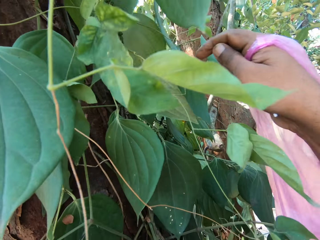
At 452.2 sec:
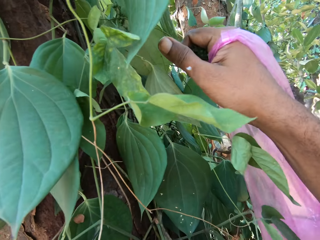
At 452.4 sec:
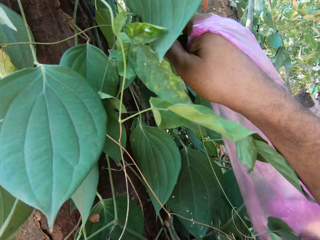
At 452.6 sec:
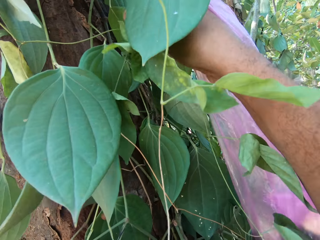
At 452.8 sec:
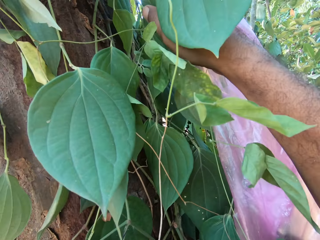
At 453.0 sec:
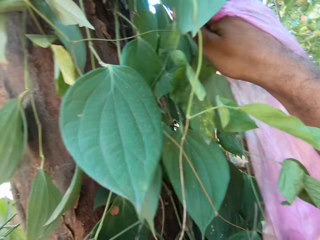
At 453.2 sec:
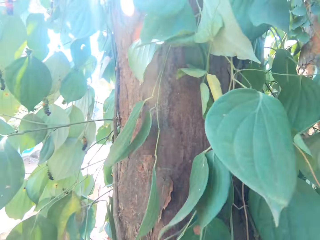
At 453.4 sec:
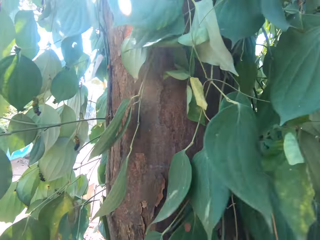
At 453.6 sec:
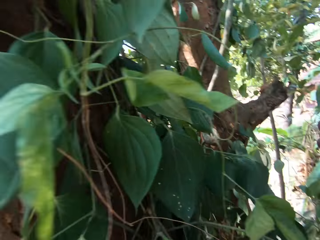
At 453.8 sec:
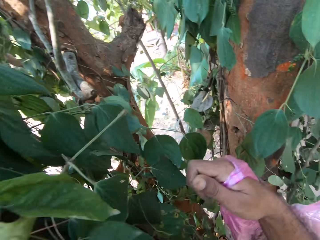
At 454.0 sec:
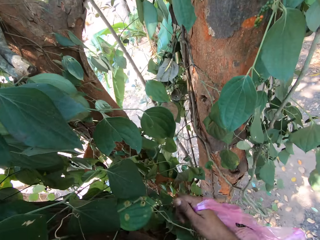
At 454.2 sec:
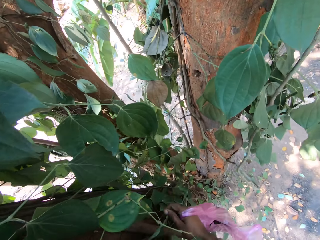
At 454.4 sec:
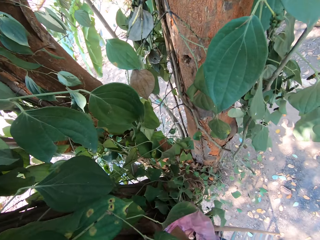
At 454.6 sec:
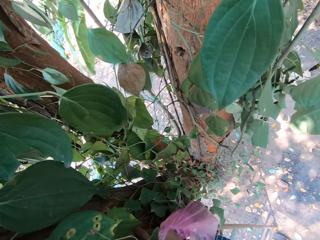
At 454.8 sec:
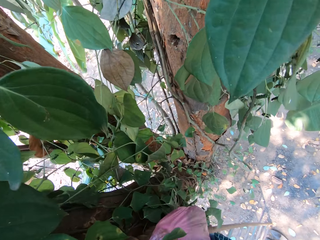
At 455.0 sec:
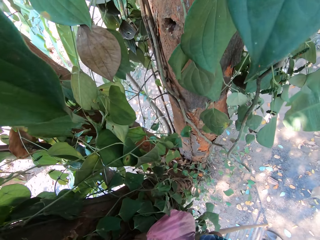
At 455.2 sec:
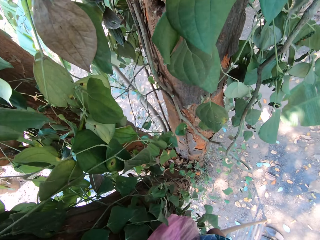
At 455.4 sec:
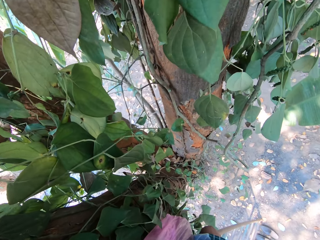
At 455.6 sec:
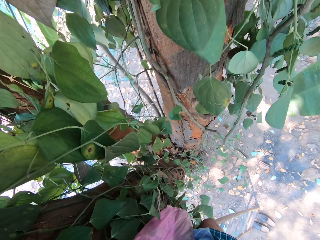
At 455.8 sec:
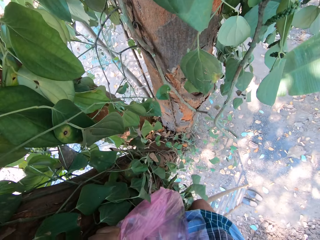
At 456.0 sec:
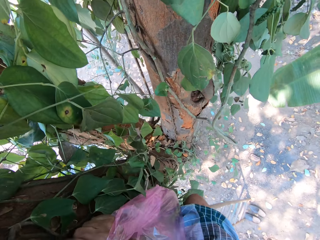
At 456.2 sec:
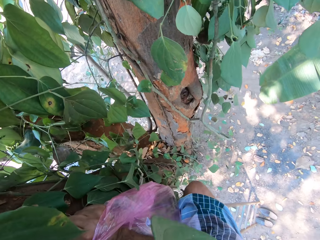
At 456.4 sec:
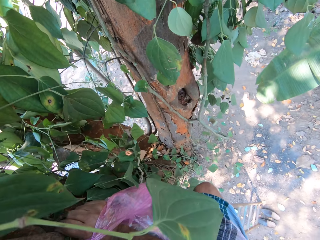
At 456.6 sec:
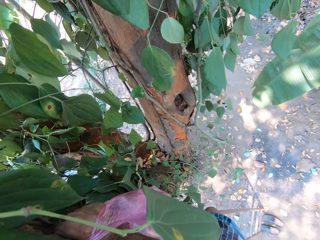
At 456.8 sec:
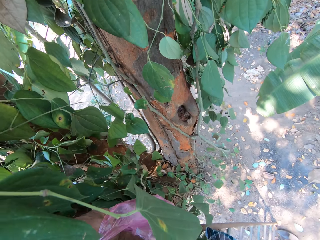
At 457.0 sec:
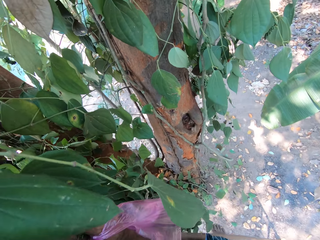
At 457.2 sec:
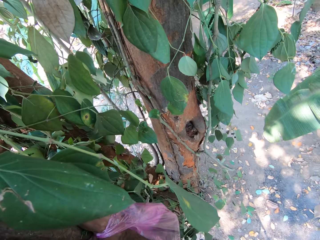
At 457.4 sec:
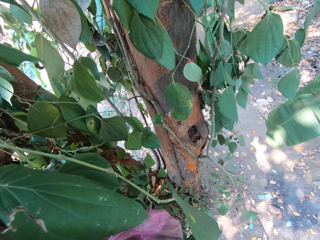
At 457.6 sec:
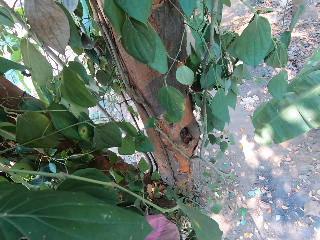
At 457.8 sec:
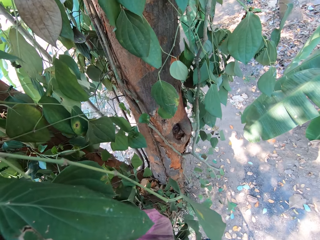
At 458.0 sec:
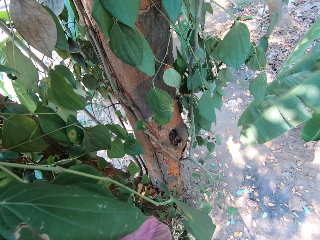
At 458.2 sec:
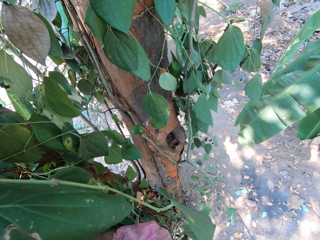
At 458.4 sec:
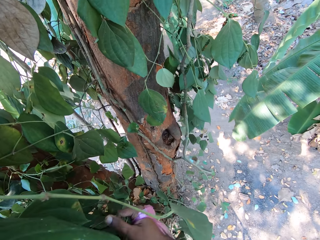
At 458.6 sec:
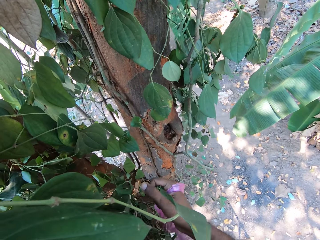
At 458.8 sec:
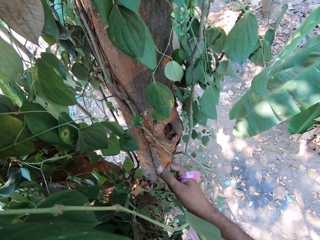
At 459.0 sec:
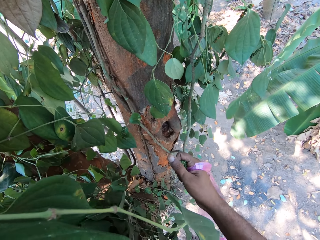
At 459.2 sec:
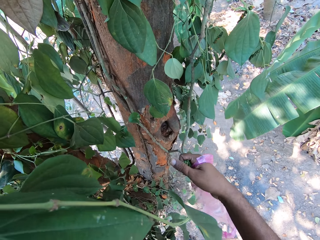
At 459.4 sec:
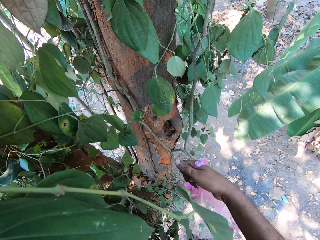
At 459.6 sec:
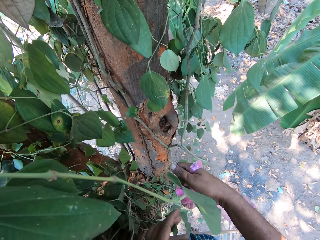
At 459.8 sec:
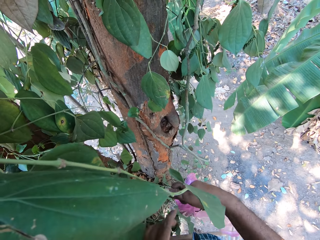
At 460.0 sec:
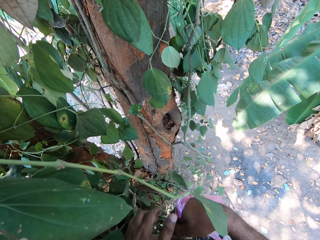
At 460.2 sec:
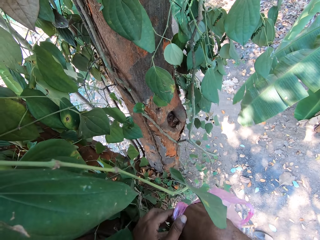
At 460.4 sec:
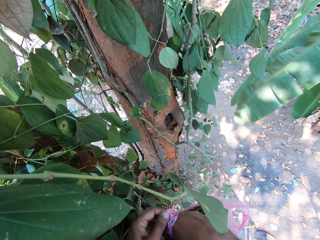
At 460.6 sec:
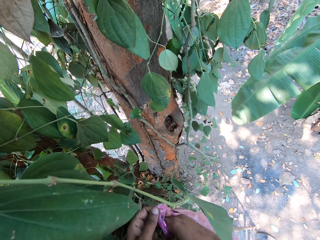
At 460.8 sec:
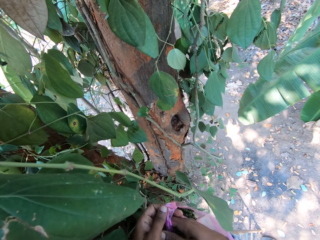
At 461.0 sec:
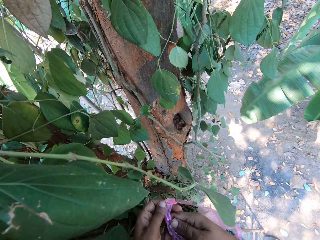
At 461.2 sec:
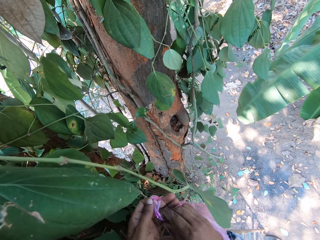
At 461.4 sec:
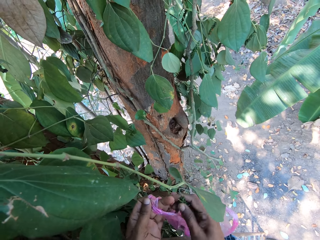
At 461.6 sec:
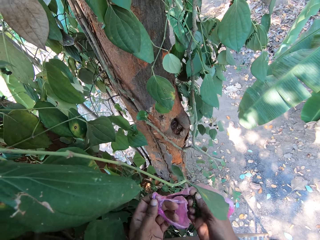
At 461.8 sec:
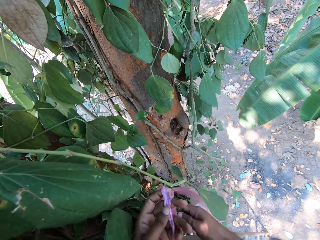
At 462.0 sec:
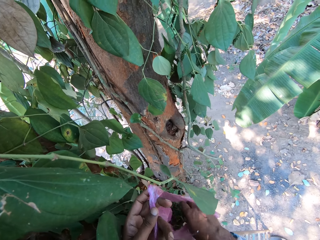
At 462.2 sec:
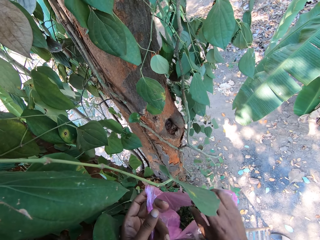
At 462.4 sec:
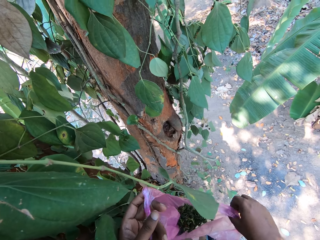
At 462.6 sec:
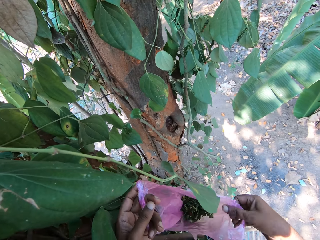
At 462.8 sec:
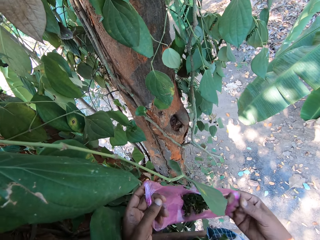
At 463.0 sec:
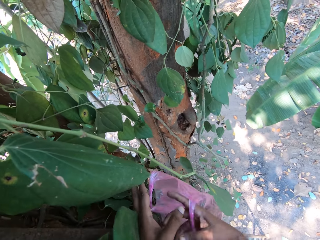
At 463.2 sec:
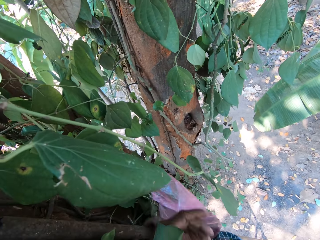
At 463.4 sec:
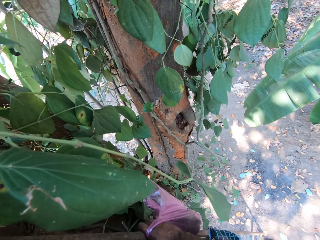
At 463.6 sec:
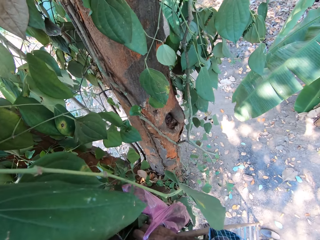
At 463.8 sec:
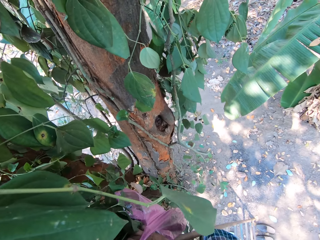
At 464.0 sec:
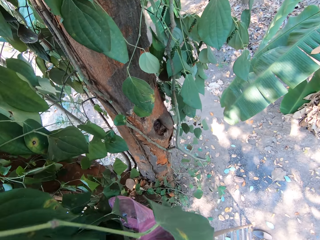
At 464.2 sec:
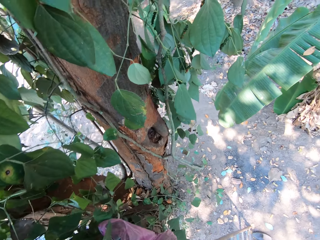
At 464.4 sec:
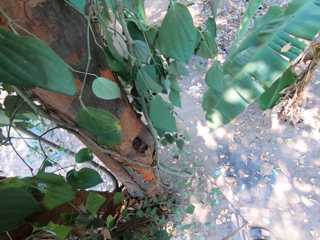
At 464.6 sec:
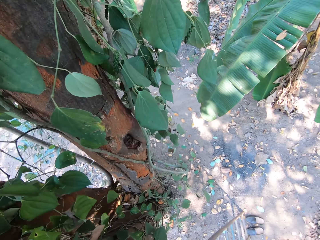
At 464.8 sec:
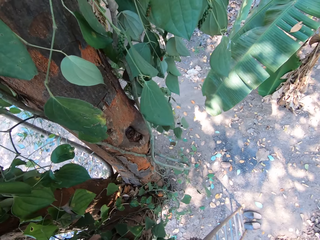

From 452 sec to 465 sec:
The camera wearer plucks a sea grape fruit from the tree with his right hand. He moves down the ladder. He looks down. He holds the plastic bag with the right hand. He holds the plastic bag with his left hand. He holds the bag with both hands. He puts the sea grape in the plastic bag with his right hand. He picks the fruits with the right hand. He holds the plastic bag with his right hand. He looks down.

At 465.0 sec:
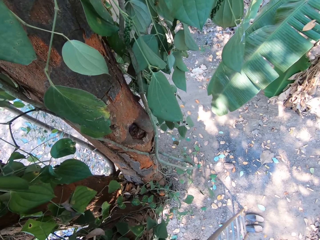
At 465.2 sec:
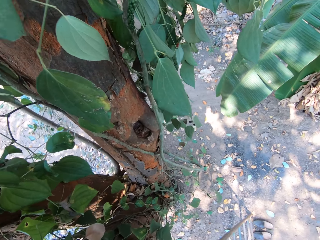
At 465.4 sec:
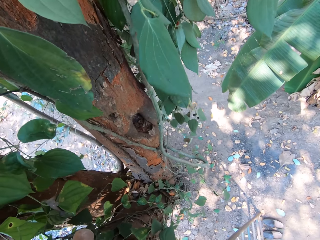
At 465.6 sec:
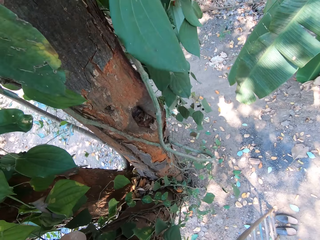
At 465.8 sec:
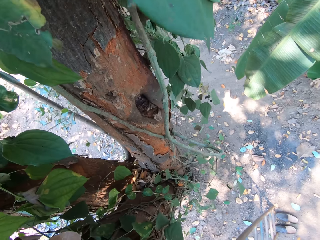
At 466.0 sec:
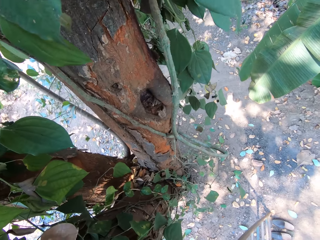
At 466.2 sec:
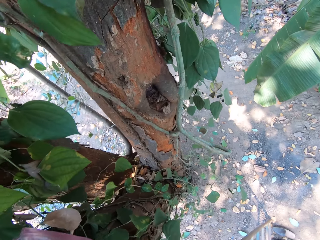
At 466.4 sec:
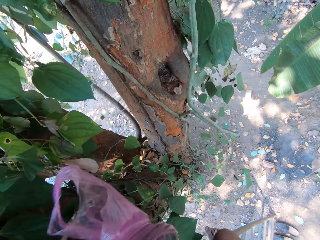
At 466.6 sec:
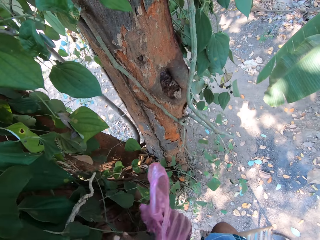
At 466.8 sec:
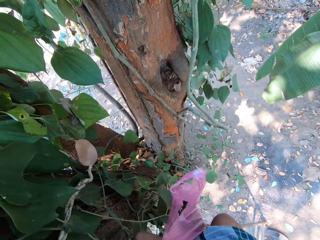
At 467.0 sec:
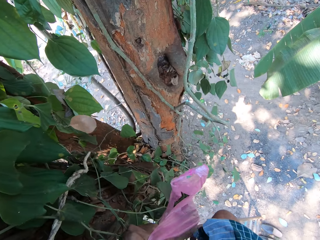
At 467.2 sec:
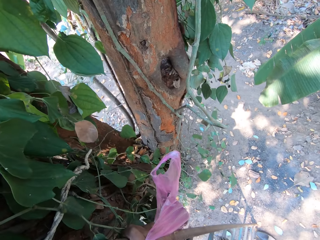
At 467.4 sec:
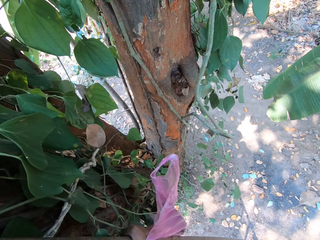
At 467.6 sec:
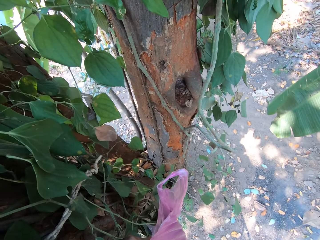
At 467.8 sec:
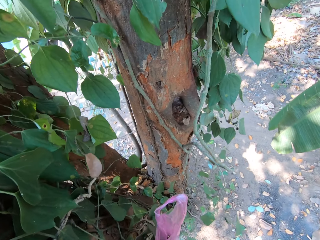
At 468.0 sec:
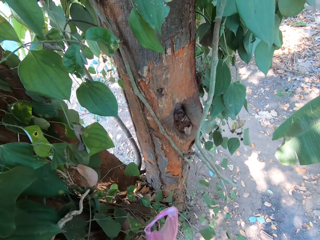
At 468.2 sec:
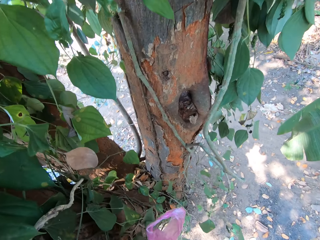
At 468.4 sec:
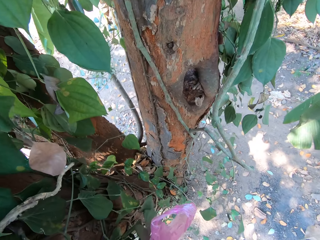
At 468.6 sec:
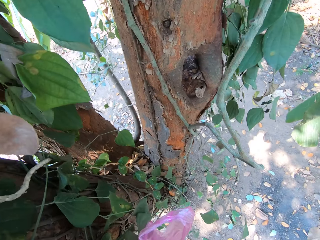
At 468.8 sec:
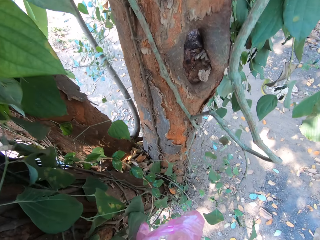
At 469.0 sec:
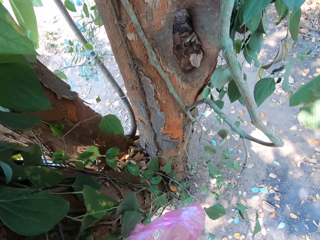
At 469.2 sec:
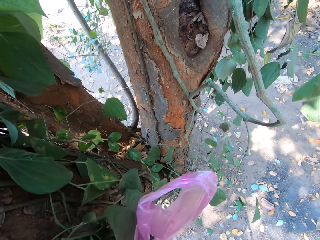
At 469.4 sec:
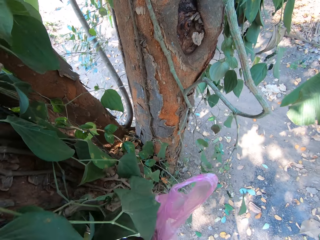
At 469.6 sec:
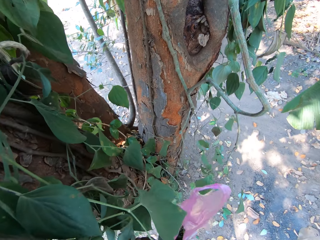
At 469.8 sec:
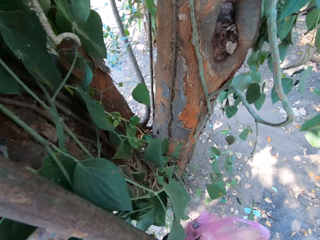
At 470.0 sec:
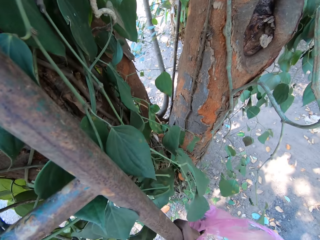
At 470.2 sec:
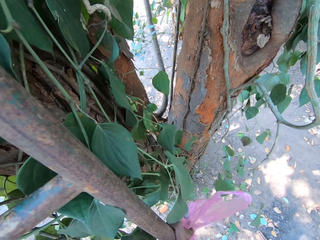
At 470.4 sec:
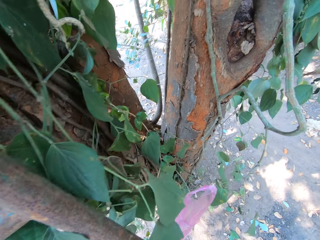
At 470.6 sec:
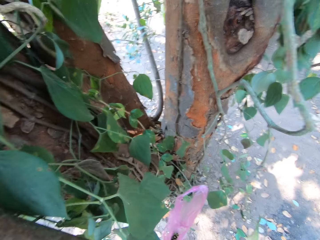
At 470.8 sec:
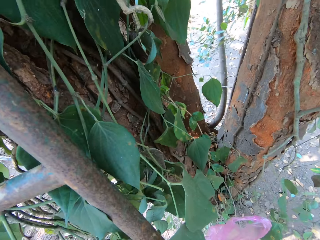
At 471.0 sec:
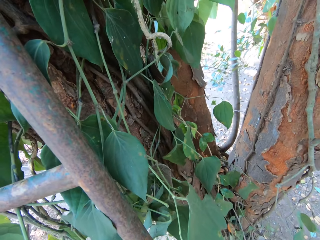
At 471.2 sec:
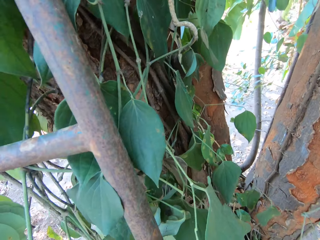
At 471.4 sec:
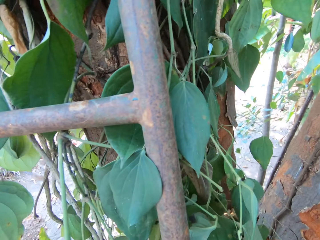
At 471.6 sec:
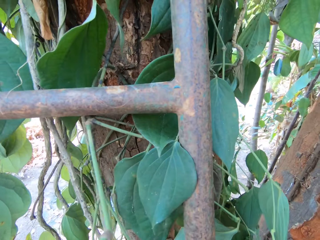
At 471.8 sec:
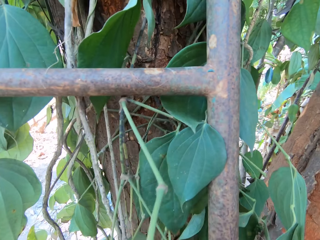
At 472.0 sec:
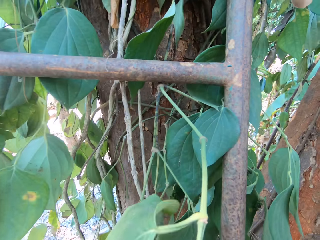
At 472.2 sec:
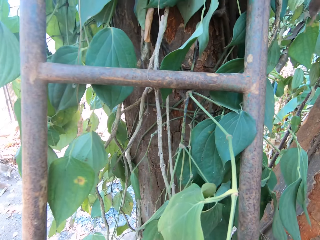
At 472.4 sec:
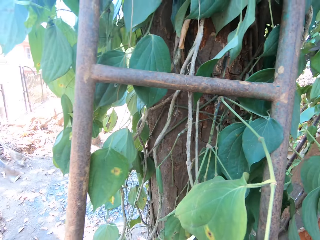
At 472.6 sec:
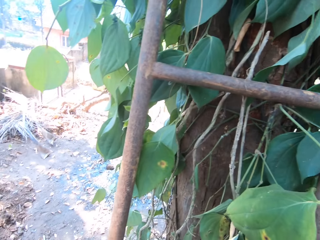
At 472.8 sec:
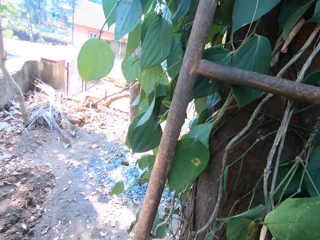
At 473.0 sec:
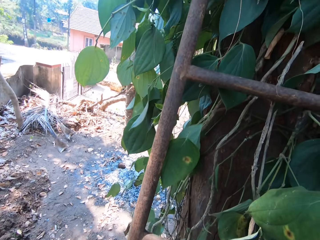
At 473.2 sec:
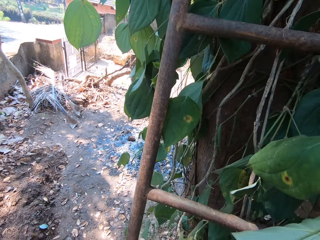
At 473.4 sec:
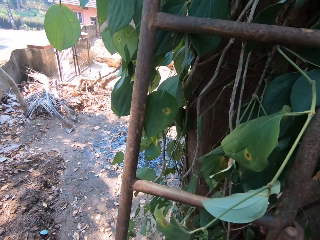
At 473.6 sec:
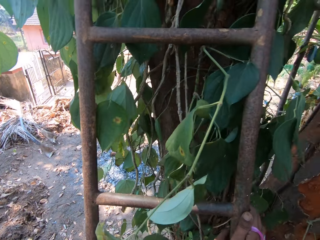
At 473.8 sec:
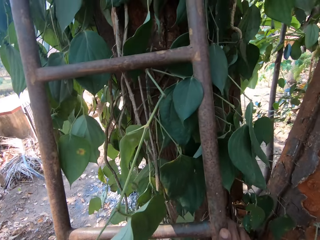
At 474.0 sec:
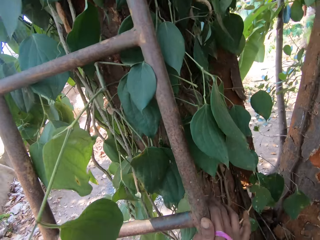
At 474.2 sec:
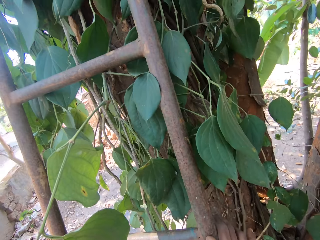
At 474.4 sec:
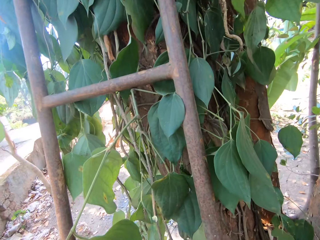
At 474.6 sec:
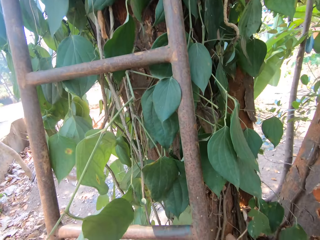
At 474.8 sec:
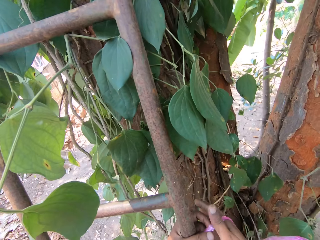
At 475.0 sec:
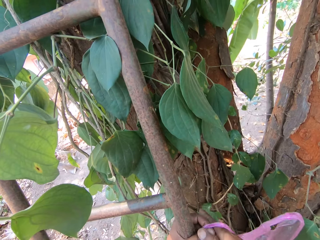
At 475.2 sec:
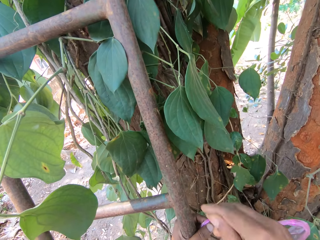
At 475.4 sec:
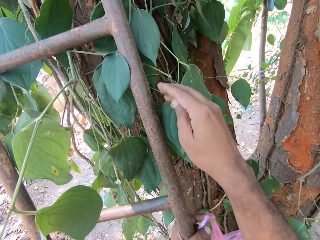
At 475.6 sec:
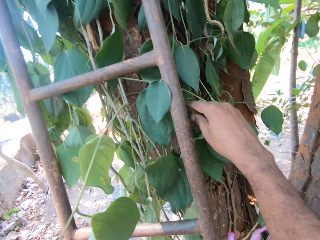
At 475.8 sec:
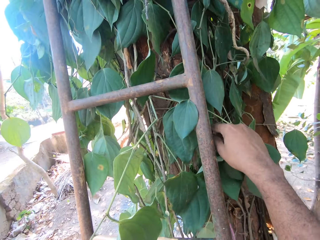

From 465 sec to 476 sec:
The camera wearer moves down the ladder. He holds the bag with the right hand. He looks around. He holds the plastic bag with his left hand.
